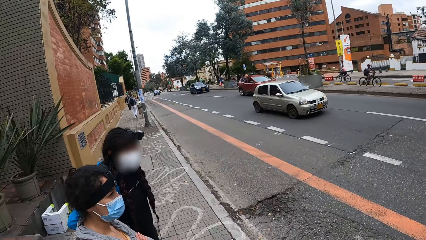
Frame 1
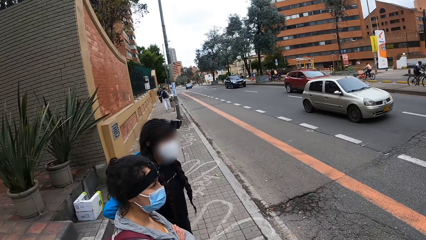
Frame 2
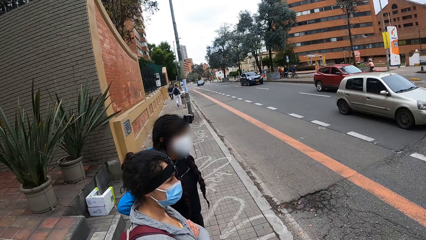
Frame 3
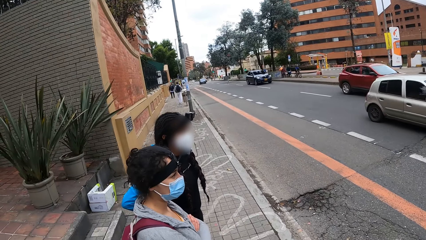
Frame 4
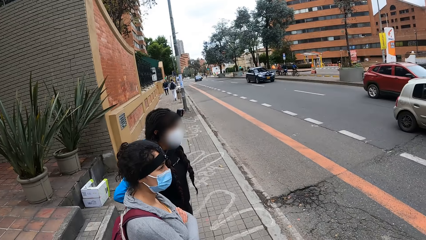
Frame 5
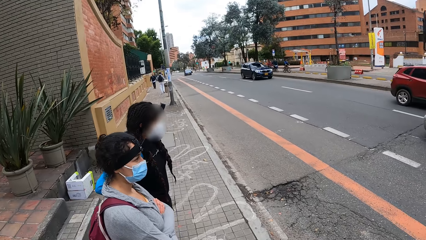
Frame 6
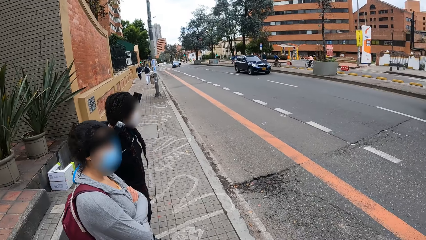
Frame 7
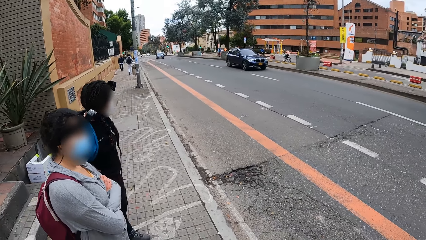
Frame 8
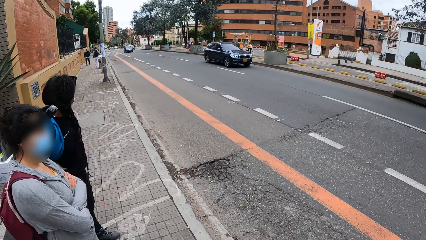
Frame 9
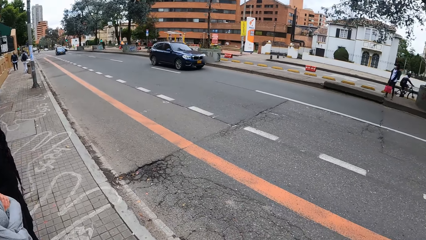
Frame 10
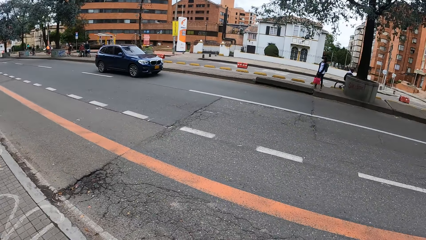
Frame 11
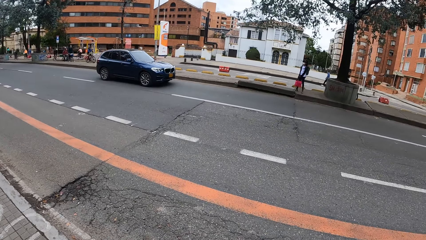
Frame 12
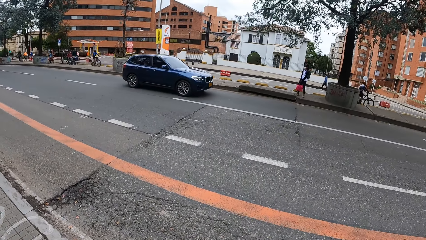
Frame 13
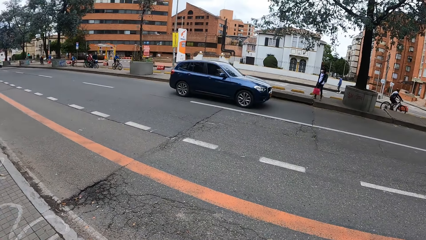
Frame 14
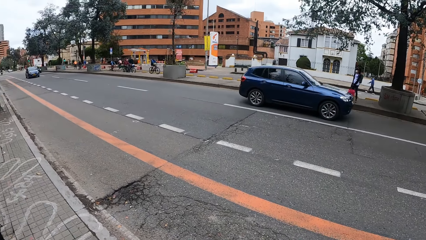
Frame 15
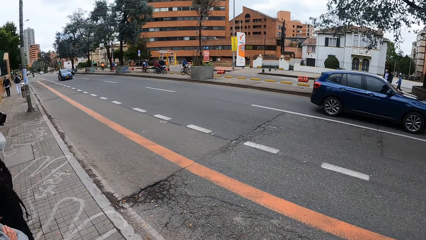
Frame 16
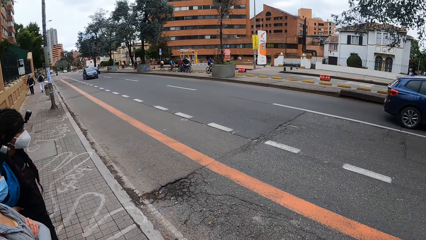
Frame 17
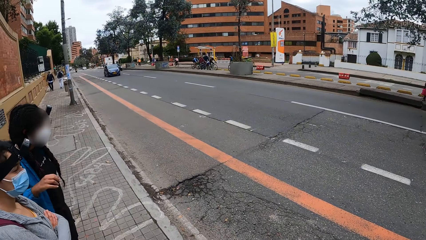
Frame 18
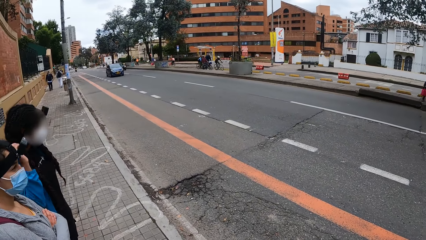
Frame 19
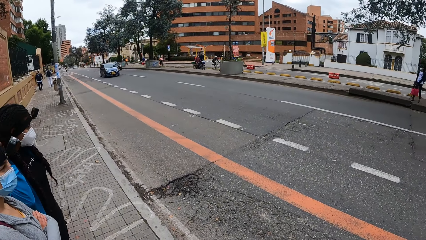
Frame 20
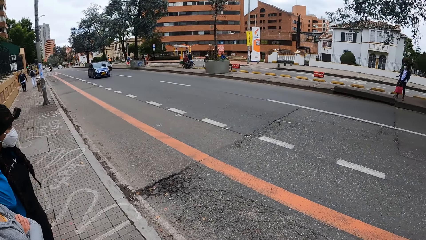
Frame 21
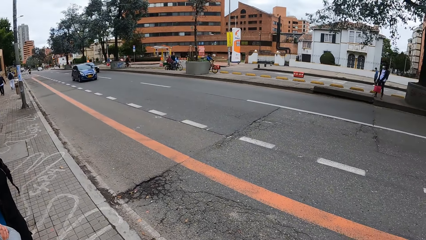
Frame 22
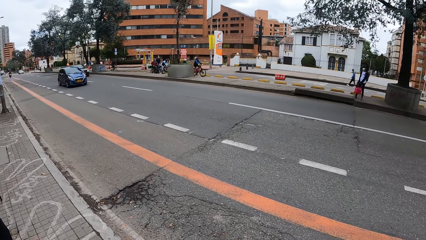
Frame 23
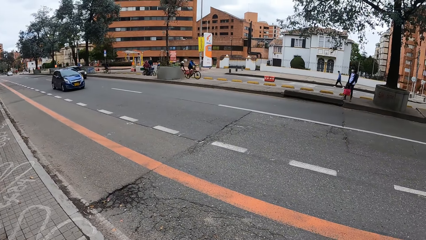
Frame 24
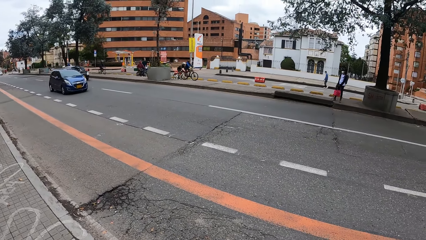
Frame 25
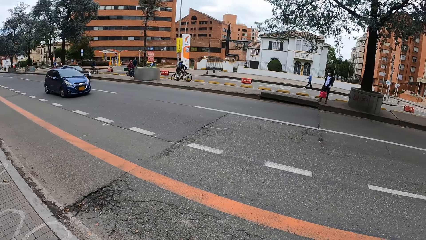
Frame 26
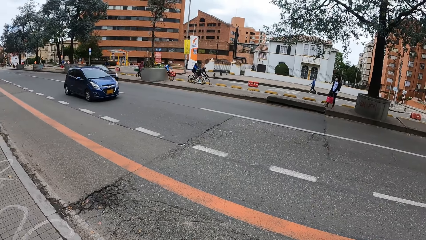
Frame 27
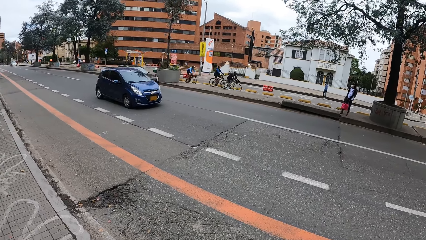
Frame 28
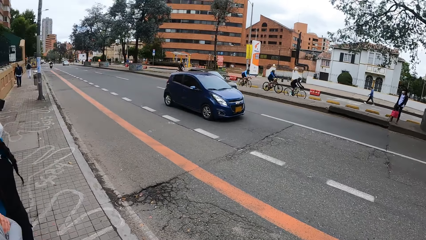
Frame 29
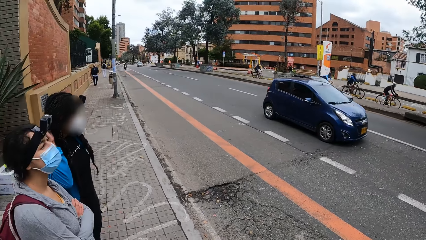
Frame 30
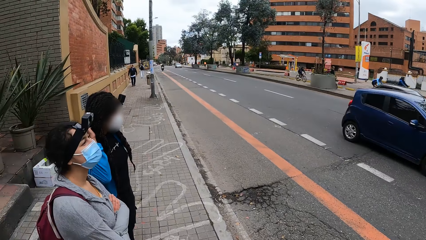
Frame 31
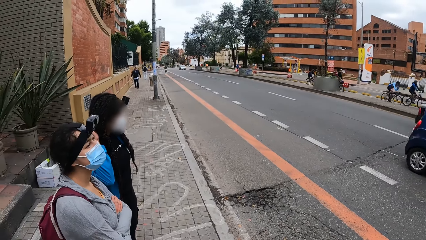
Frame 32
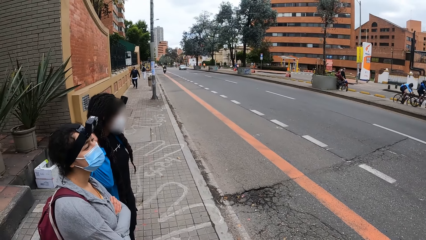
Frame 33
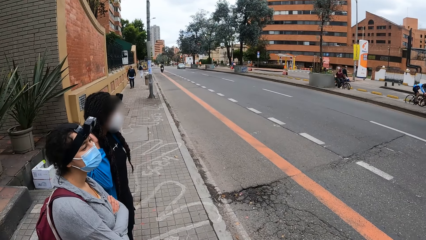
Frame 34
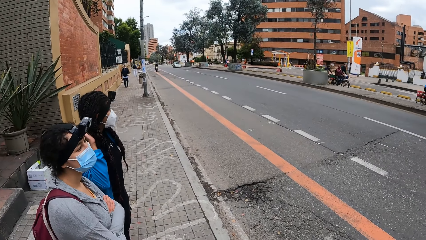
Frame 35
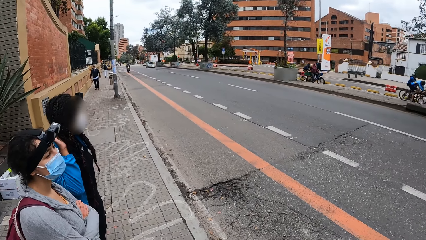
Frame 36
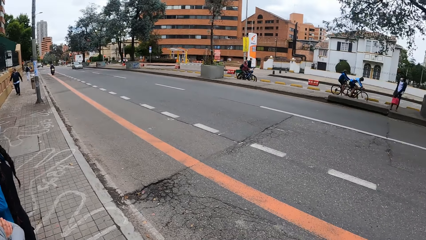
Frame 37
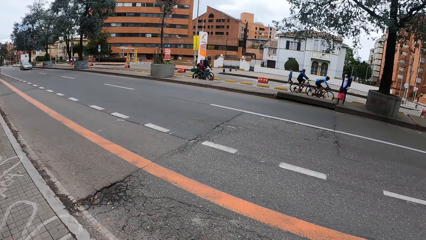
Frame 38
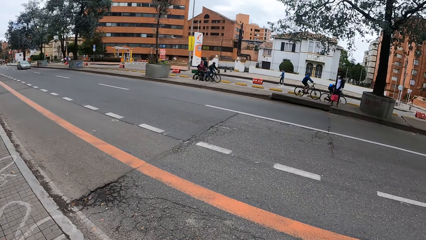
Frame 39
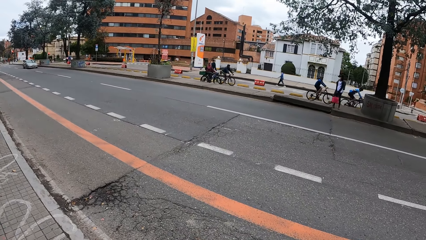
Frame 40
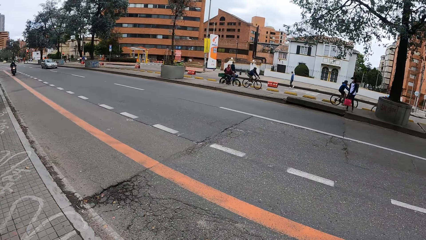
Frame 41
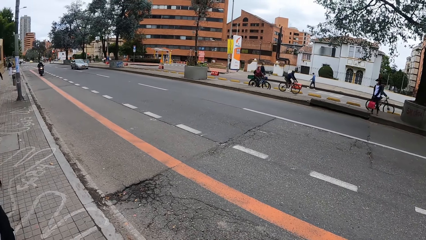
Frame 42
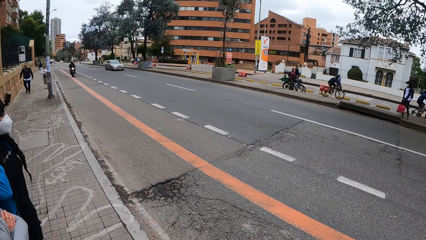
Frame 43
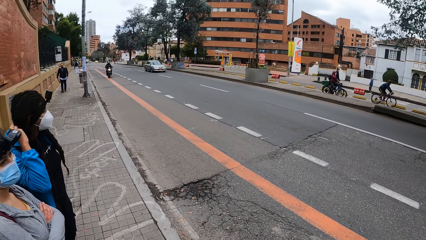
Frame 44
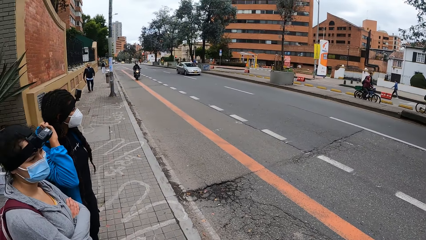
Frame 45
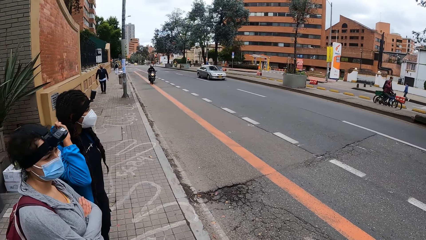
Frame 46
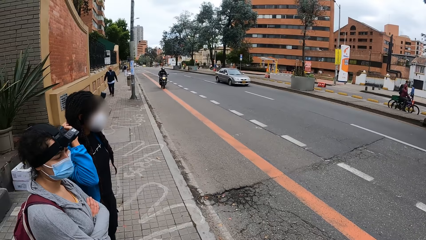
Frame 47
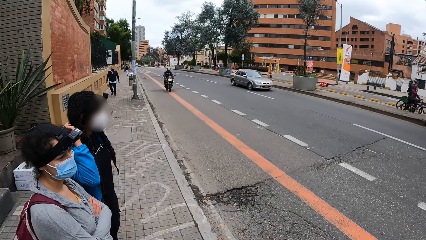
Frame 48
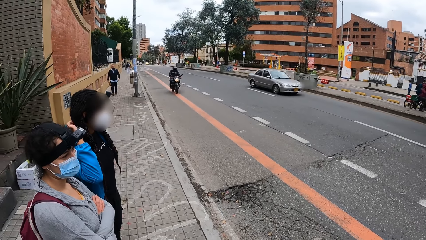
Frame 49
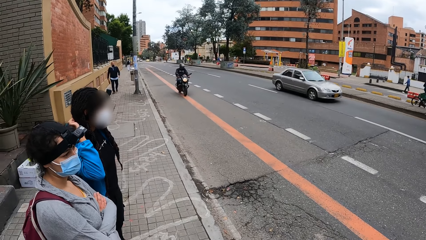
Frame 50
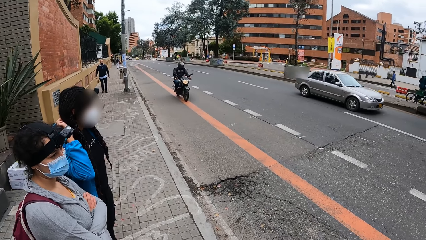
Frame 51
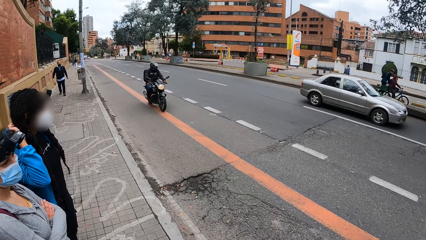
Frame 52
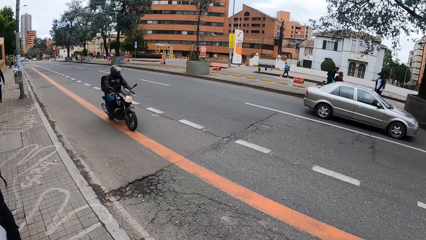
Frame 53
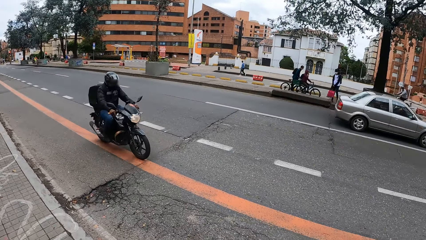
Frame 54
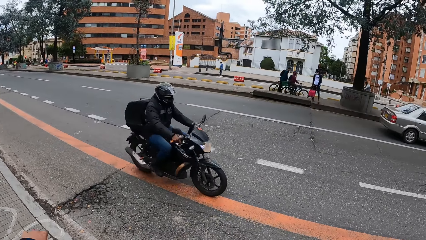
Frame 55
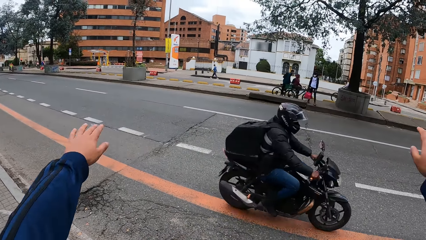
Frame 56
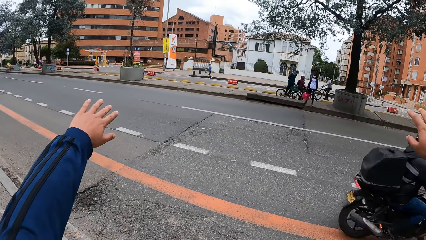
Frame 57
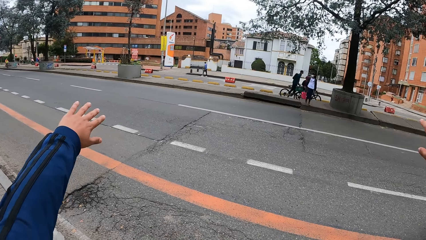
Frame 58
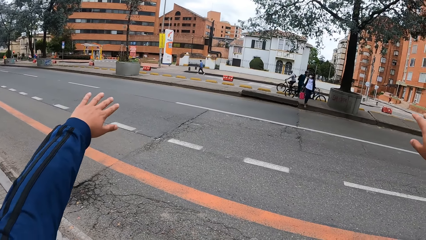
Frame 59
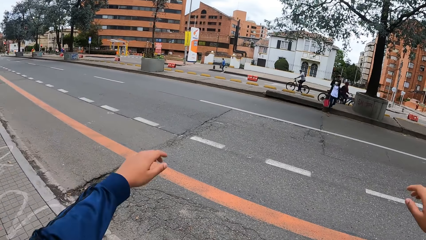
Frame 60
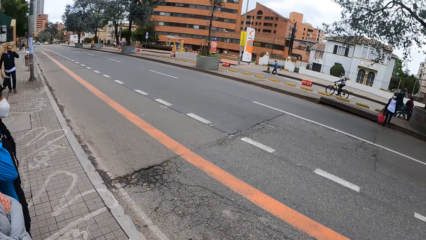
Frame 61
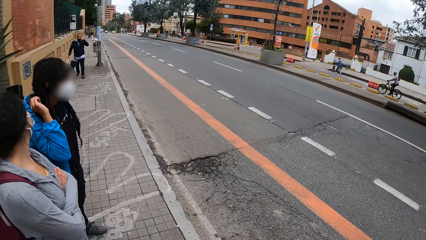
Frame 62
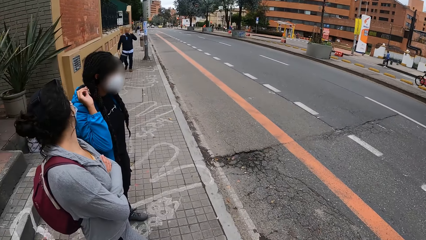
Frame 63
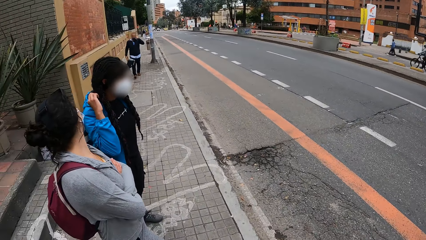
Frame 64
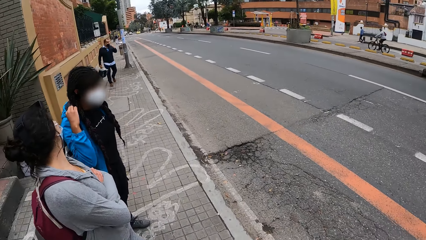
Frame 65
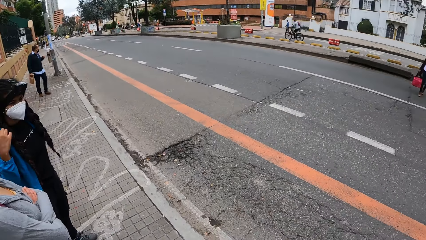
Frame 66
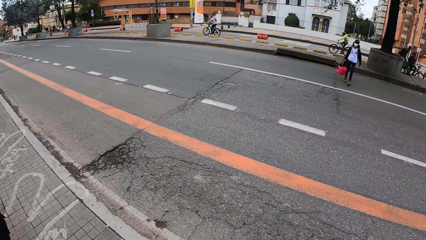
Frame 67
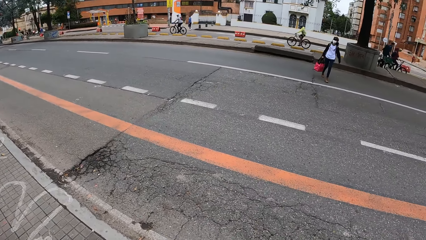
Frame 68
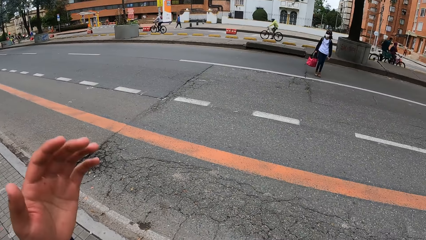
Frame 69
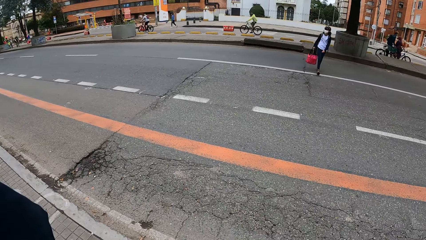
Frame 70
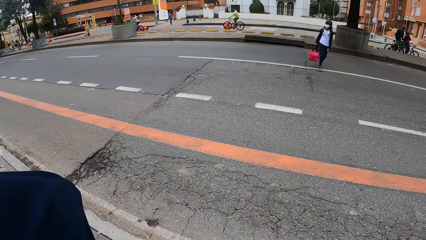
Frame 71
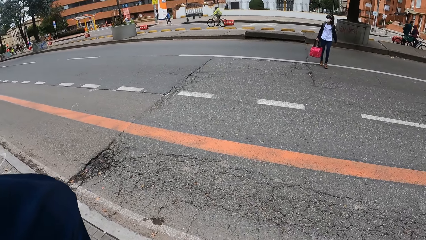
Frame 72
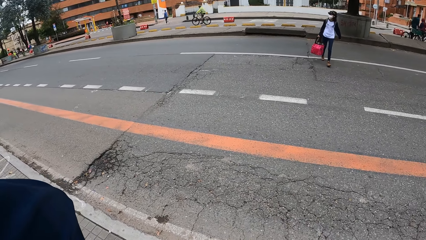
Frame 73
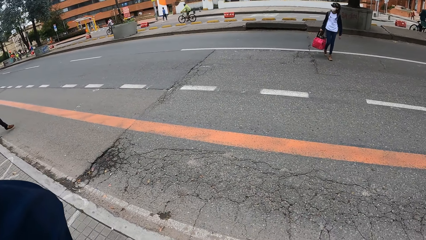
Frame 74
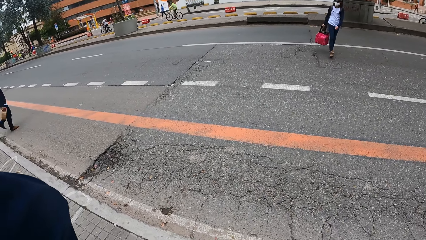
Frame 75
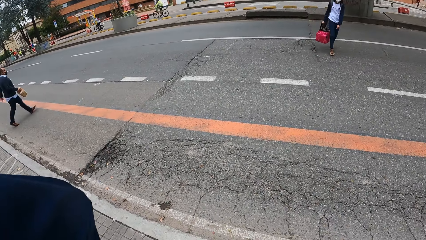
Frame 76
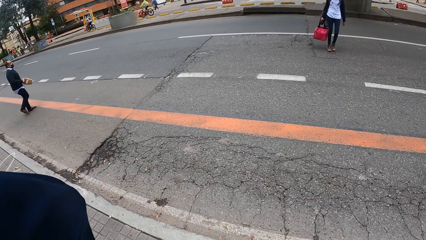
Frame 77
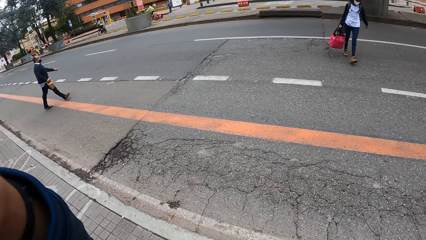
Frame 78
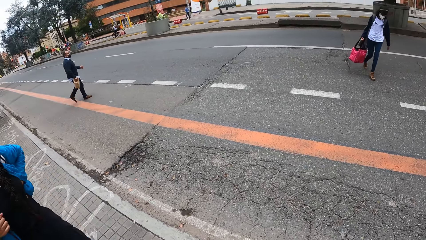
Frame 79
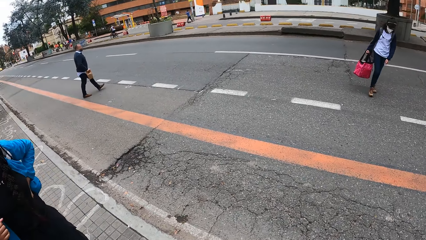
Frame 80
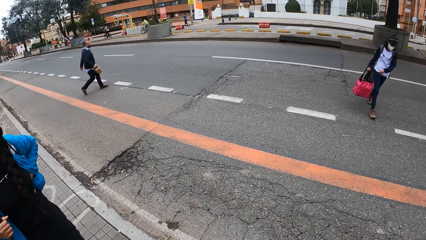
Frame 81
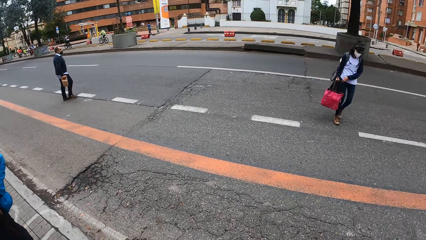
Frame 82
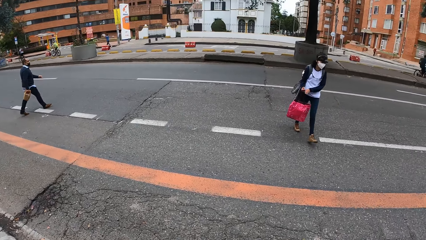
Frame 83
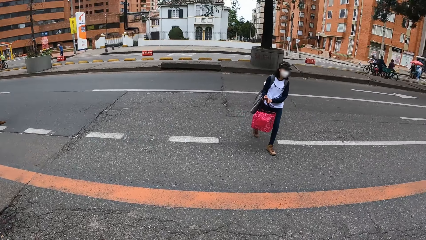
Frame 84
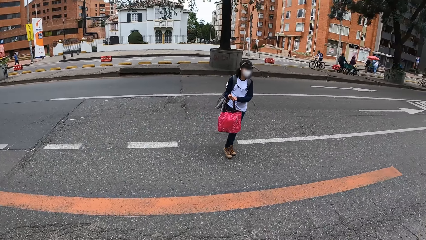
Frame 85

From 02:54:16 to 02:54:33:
The camera wearer gestures out with his hand. The girl crosses the road. The camera wearer looks around the road.
